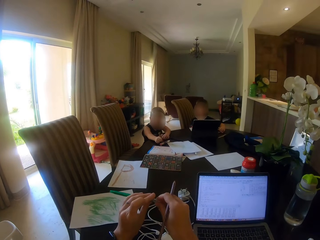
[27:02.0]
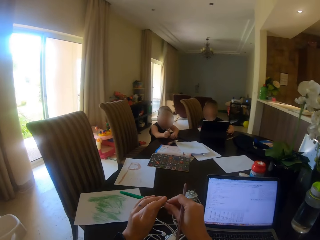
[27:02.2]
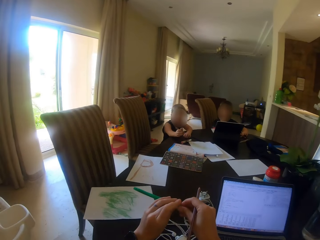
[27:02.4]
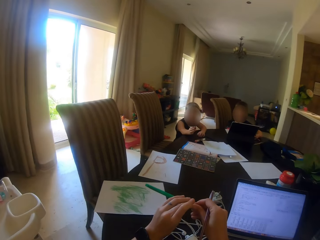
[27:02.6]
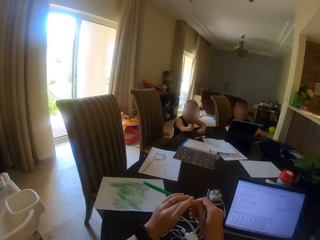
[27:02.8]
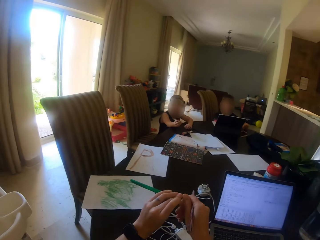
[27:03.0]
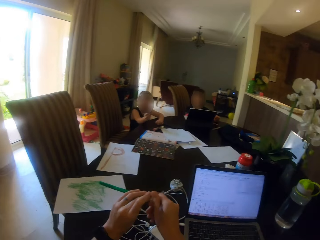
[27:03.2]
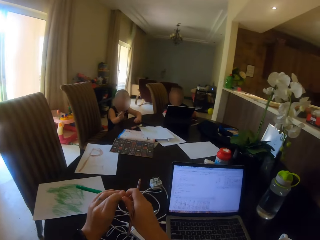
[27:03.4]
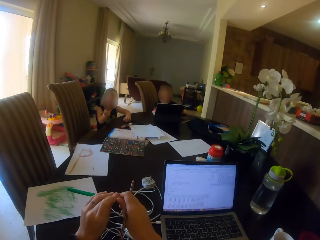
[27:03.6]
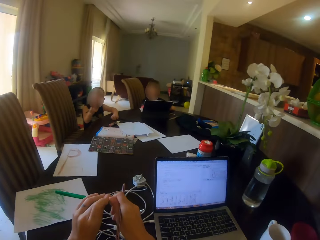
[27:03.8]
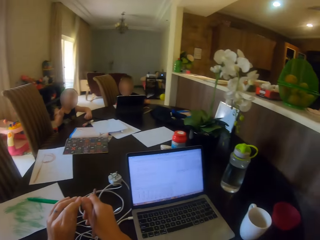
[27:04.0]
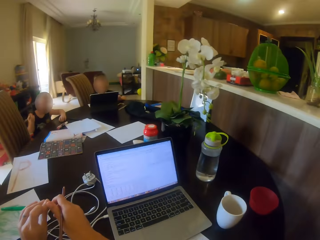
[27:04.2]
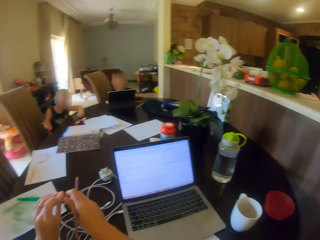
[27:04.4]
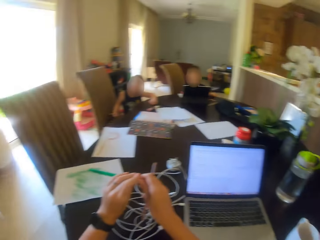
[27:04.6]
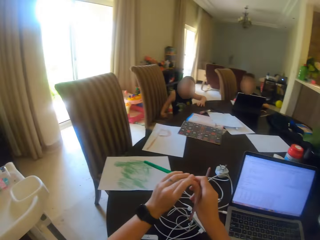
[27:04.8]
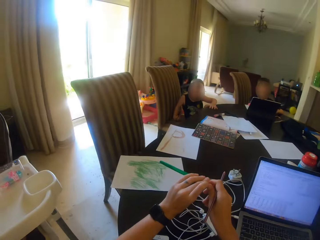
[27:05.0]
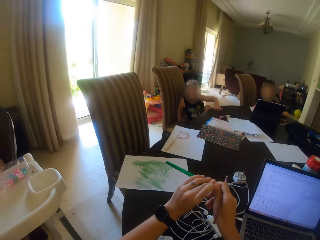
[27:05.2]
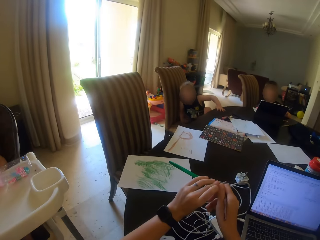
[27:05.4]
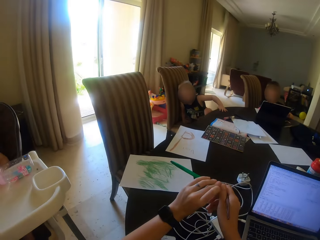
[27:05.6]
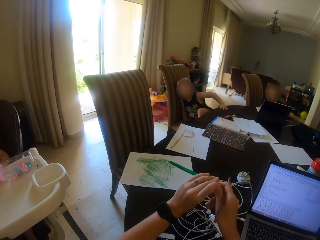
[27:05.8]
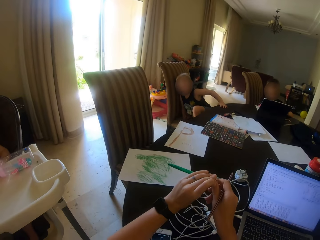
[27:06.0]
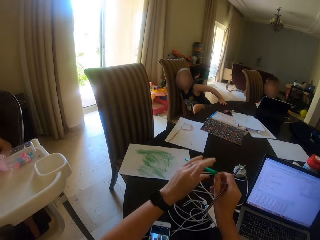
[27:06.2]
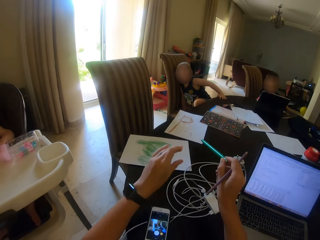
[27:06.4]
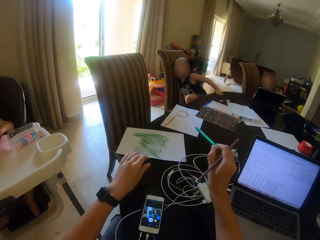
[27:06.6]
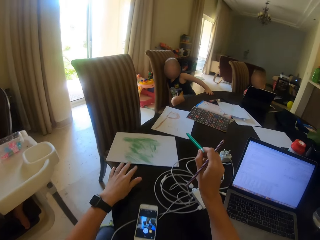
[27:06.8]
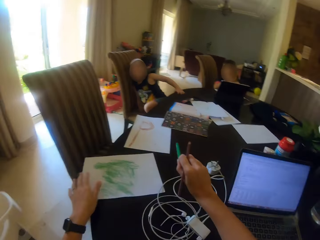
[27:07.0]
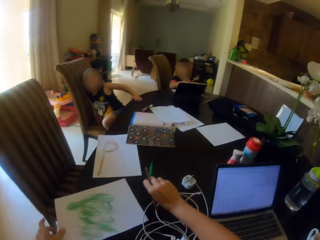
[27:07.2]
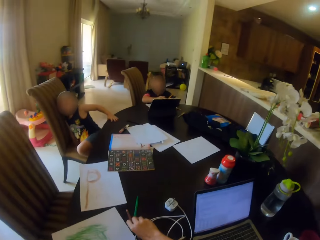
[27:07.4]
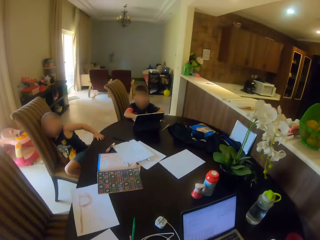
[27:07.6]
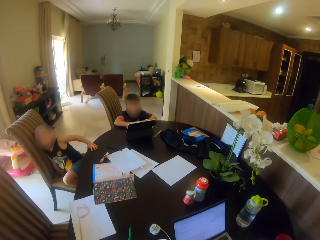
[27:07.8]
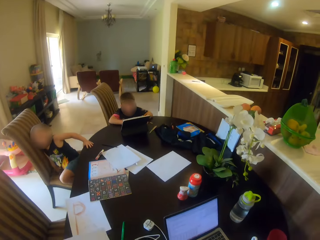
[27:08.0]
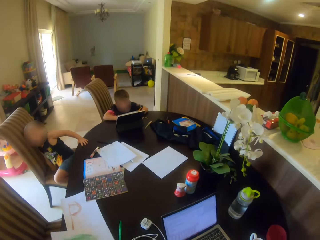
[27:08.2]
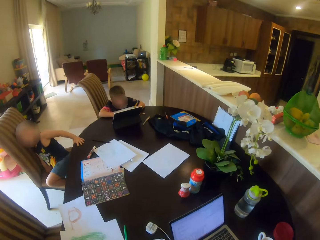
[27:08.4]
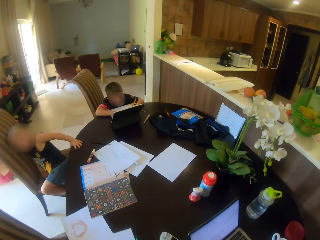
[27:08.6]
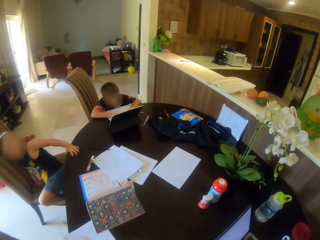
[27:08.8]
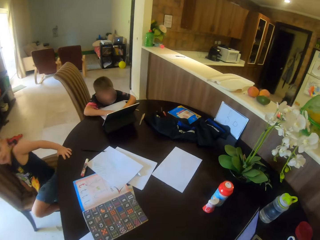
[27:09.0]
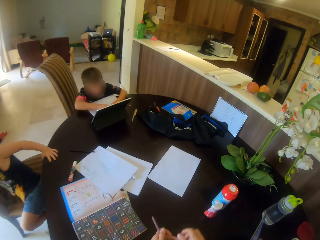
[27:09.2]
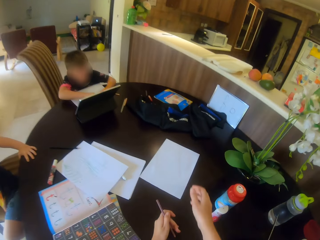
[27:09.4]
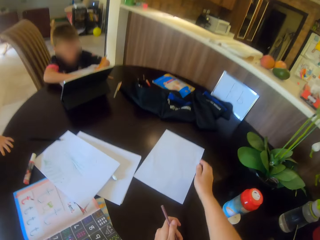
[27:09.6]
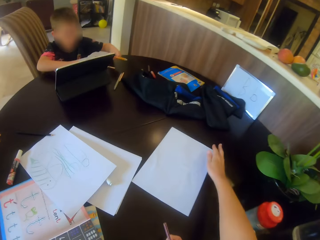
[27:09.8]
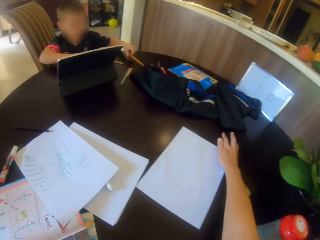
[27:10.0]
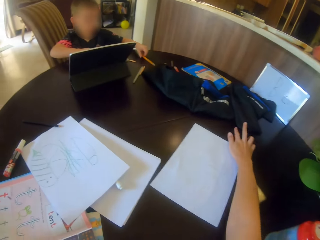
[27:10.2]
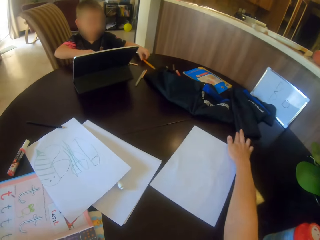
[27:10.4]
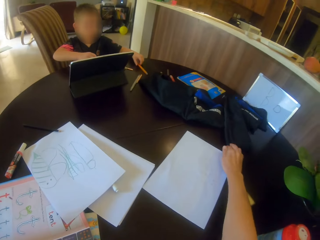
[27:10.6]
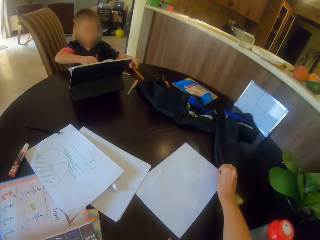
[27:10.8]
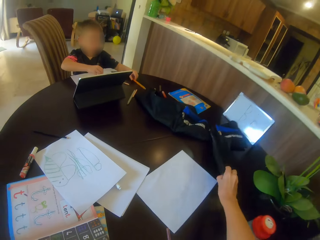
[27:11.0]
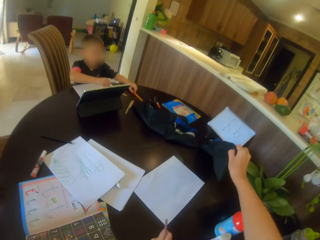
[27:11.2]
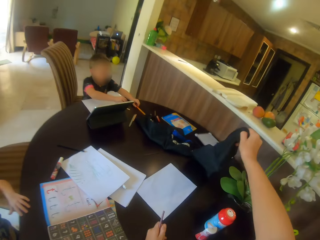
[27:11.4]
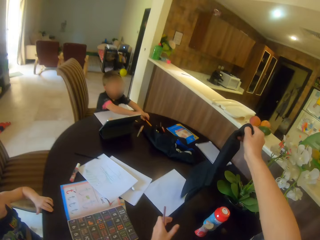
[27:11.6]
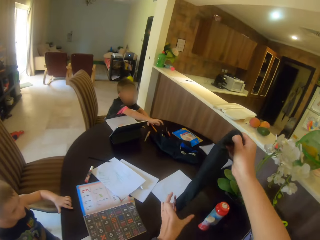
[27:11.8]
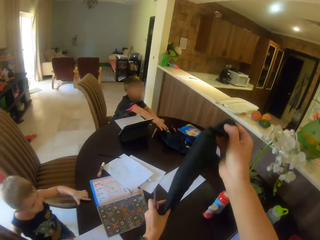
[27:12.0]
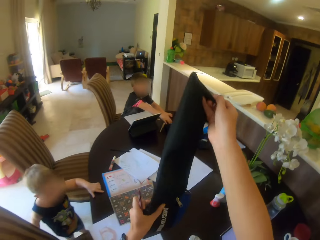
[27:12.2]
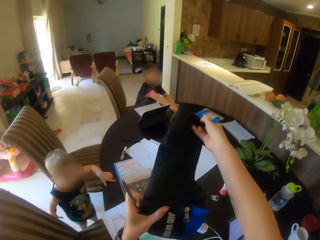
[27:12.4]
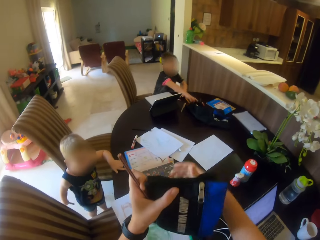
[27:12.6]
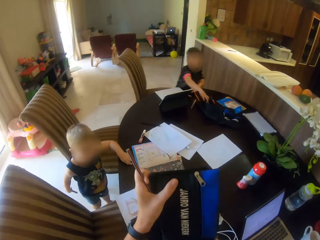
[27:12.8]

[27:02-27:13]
The camera wearer holds the pencil with the right hand. They stare around. They put the pencil on the table. They pick up a small bag from the table.

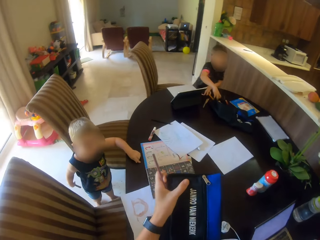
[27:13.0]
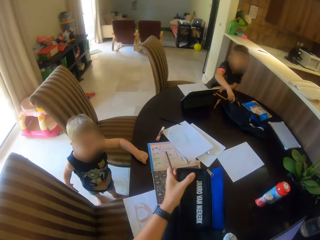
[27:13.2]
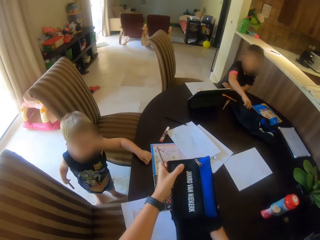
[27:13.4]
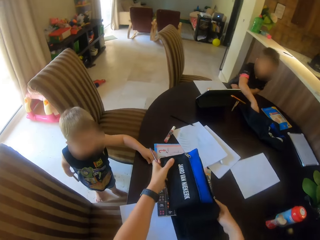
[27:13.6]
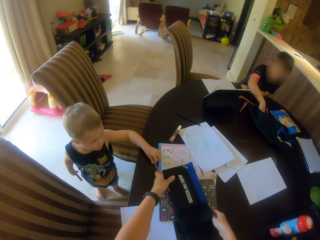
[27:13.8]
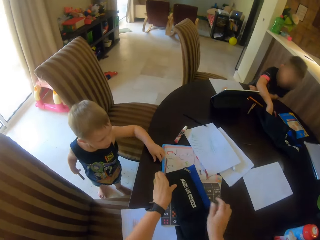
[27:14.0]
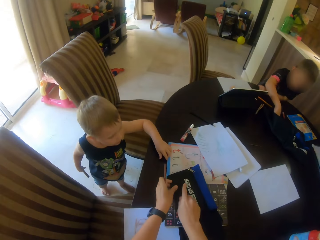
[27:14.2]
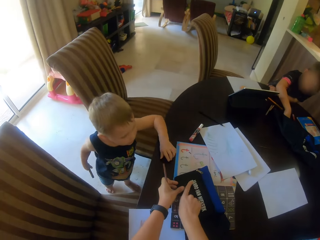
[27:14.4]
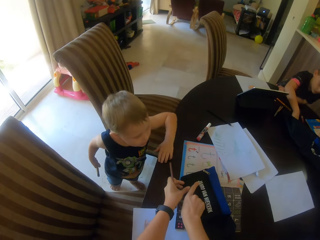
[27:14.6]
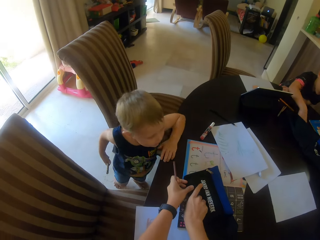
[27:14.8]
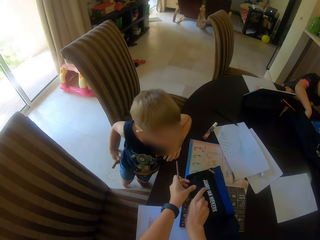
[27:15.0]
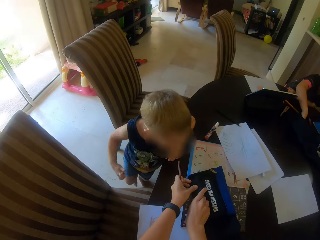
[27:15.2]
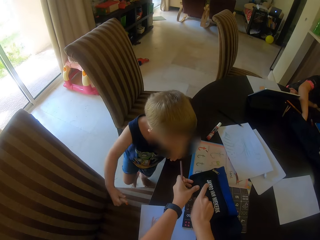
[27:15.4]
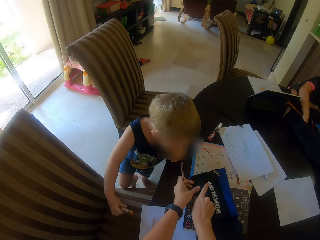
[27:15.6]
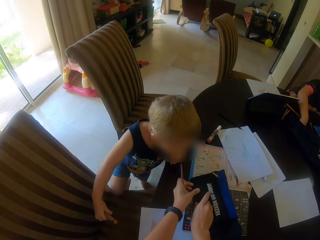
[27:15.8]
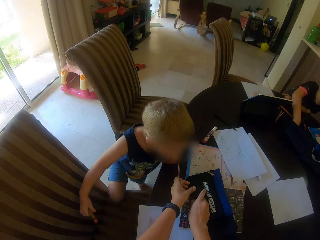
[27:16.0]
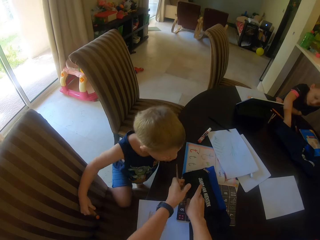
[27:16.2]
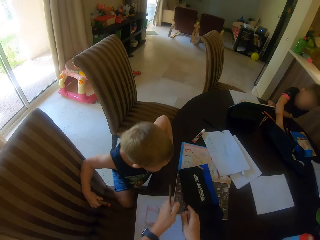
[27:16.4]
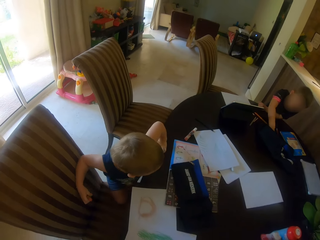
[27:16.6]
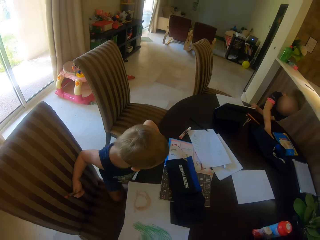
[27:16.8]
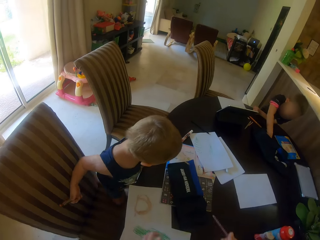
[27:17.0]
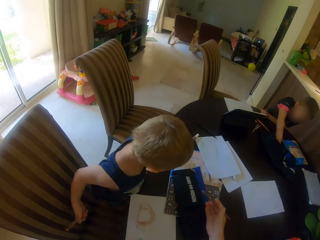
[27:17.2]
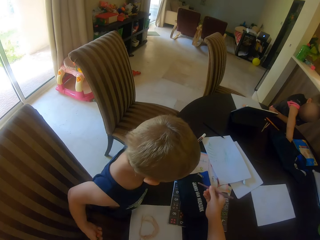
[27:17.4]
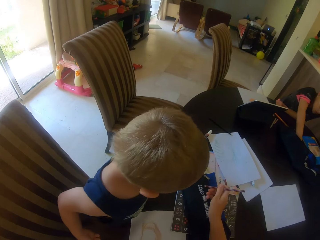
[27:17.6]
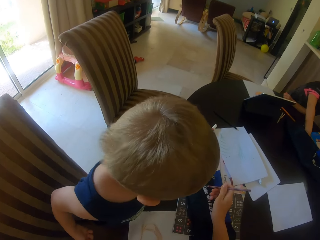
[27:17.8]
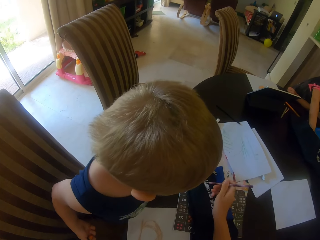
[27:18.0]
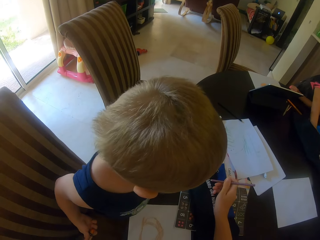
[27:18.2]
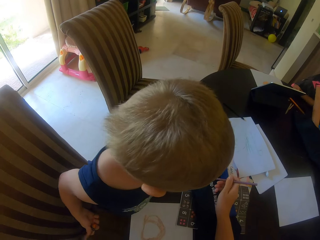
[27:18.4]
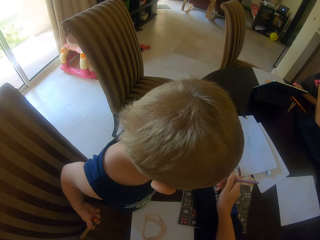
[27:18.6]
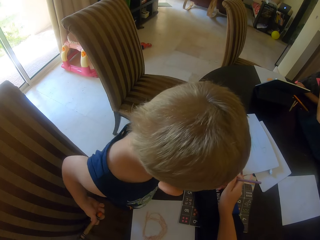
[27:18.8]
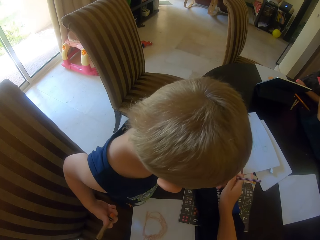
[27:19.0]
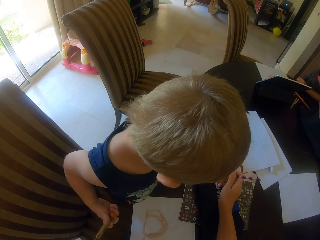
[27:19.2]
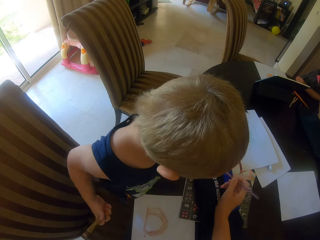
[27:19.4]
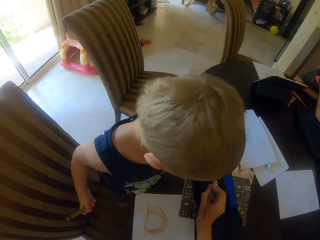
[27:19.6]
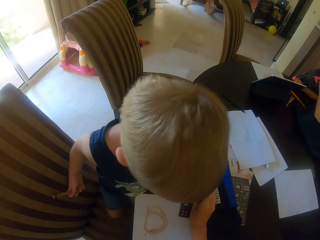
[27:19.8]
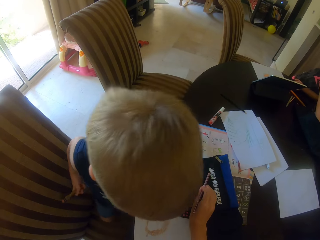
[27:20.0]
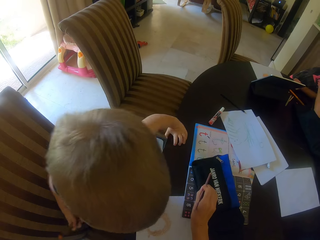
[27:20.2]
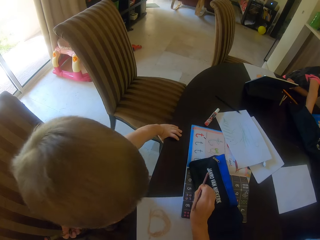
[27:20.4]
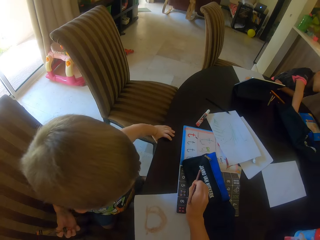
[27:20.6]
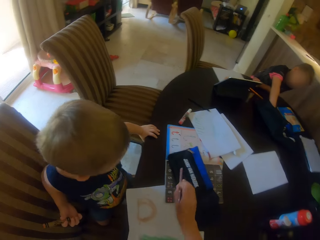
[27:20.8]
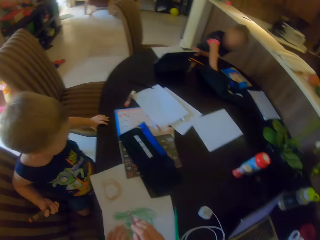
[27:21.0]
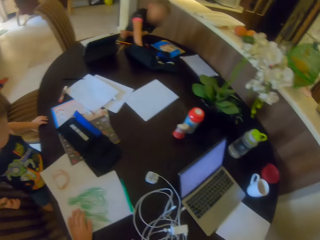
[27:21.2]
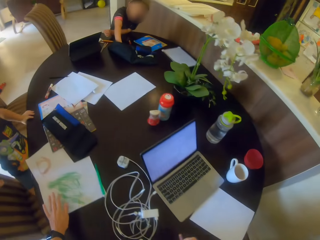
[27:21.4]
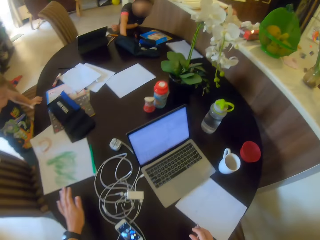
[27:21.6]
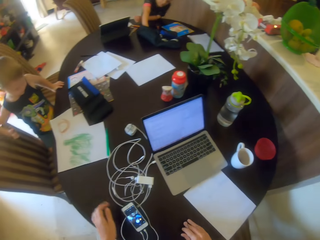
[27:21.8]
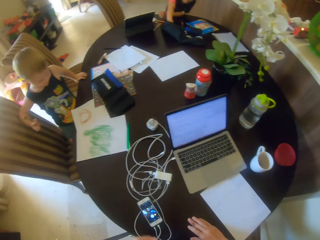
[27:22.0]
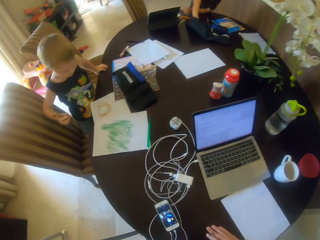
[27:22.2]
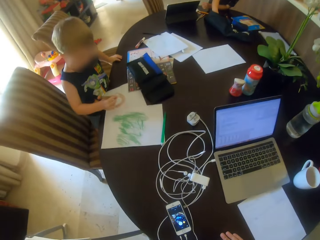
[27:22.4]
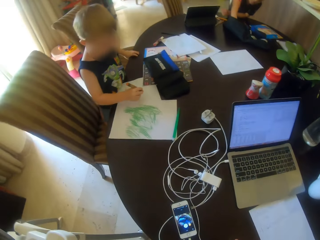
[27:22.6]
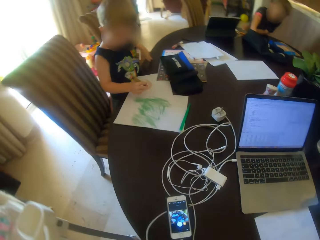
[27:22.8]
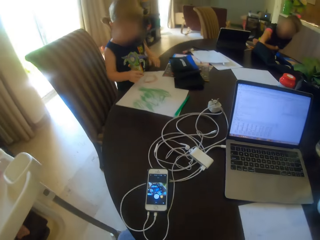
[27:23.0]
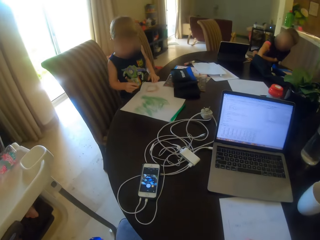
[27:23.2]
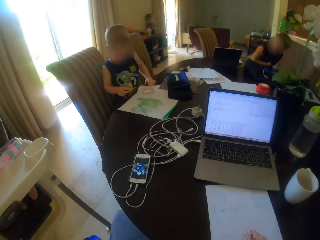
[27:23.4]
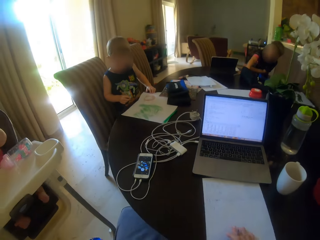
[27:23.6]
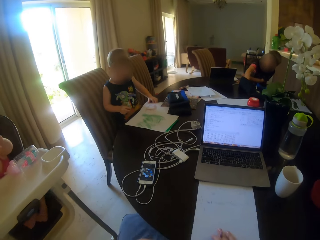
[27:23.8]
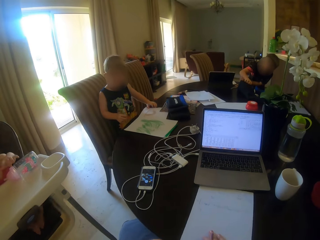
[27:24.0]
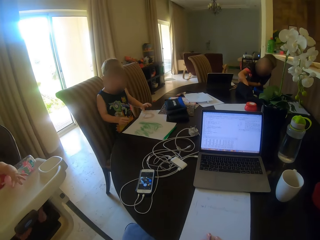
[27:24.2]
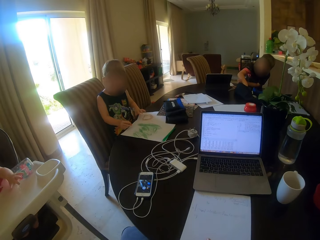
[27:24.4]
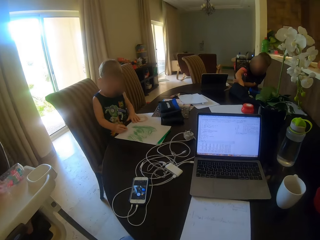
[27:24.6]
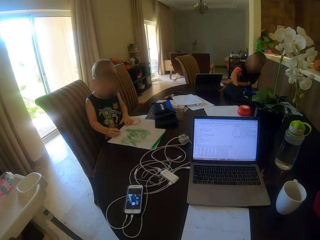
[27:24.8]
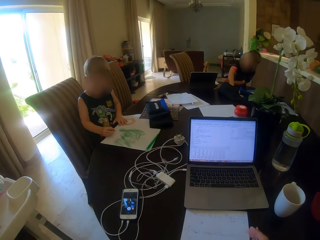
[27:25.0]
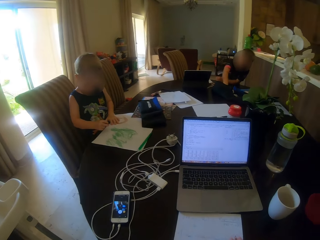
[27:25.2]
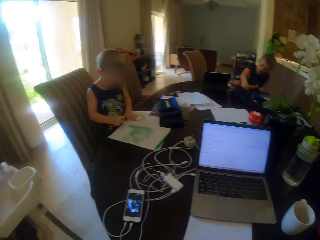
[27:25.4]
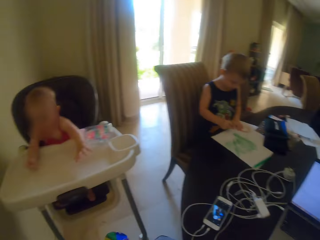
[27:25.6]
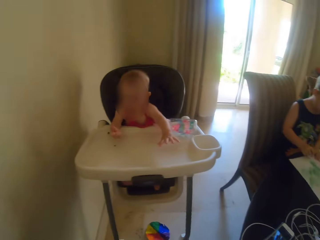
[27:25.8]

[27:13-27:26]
The camera wearer puts the small bag on the table. They point at the cloth and talk to a person. A child looks at the cloth. The camera wearer looks around. They move the paper on the table. They stare around.
